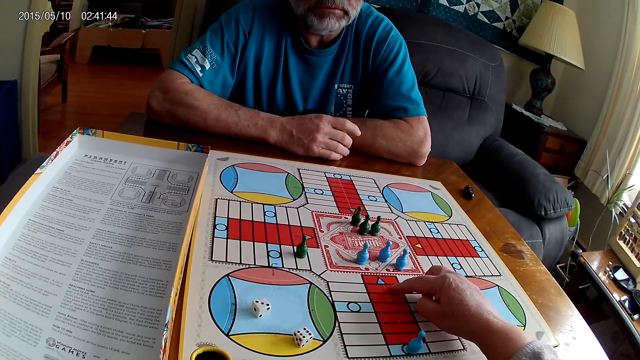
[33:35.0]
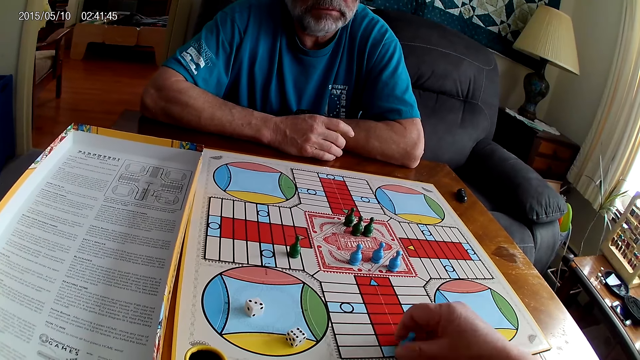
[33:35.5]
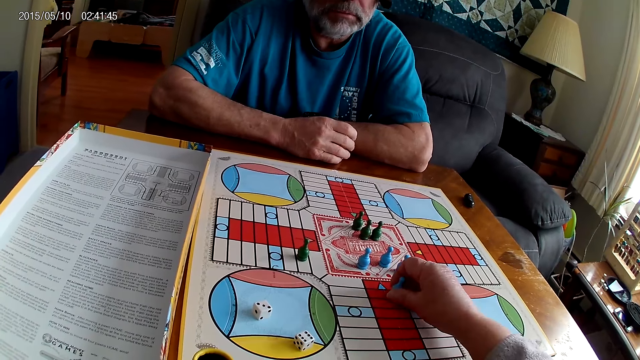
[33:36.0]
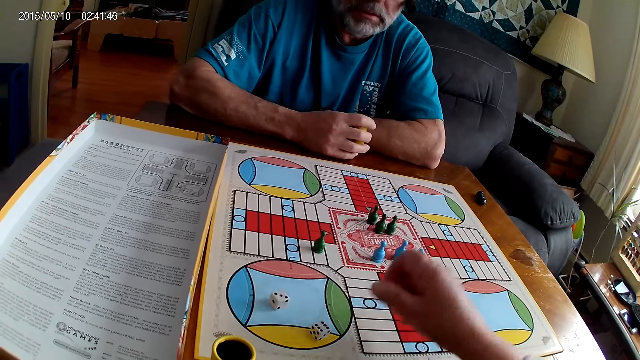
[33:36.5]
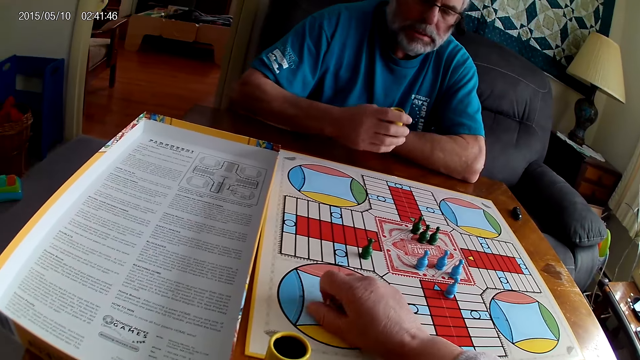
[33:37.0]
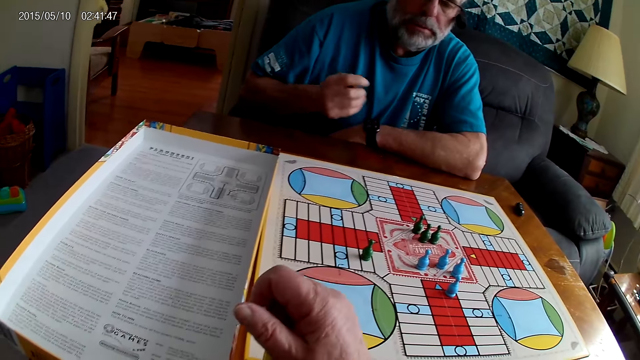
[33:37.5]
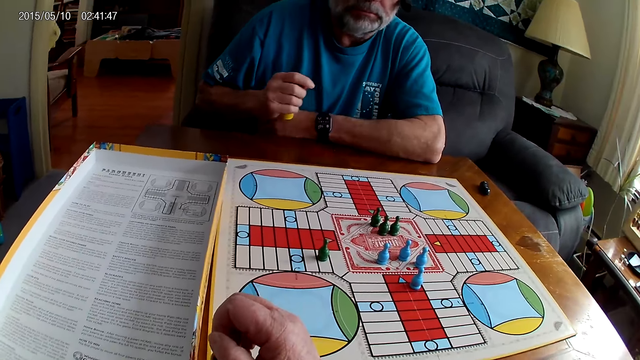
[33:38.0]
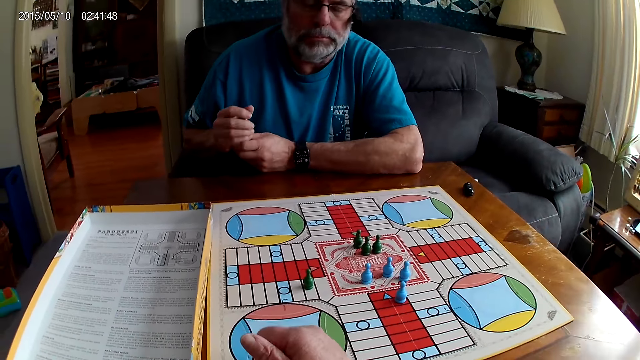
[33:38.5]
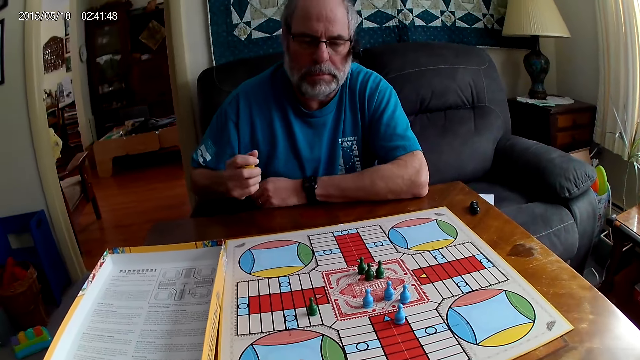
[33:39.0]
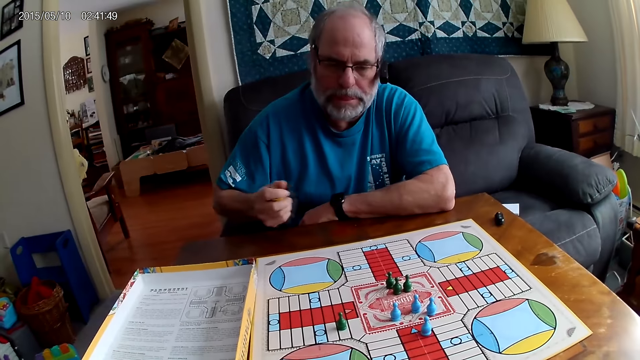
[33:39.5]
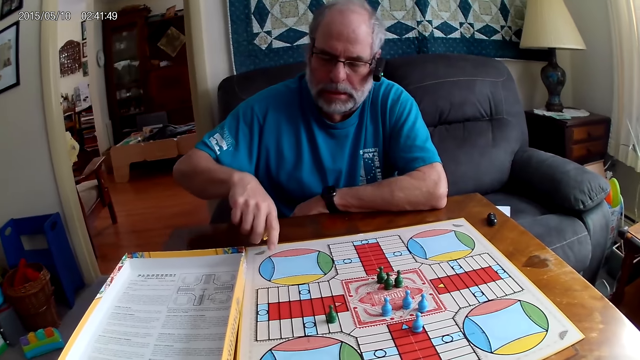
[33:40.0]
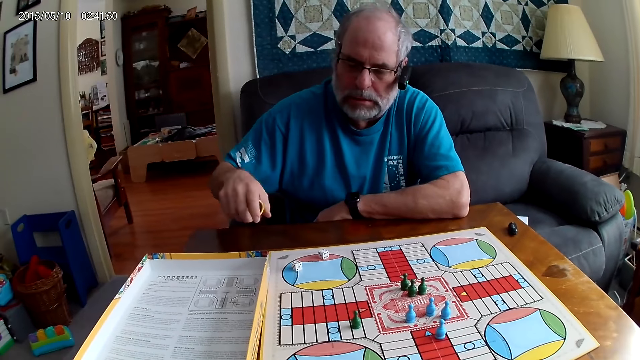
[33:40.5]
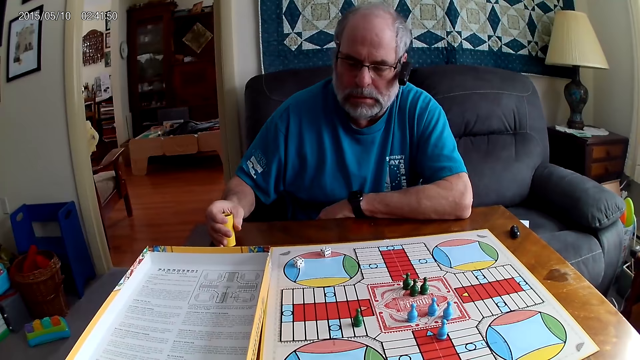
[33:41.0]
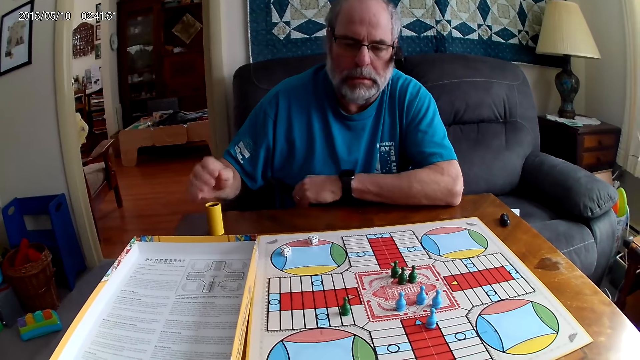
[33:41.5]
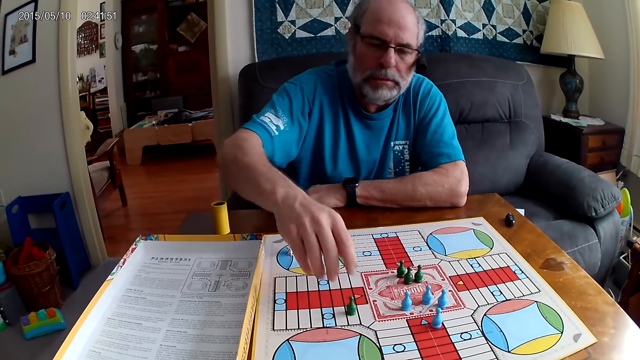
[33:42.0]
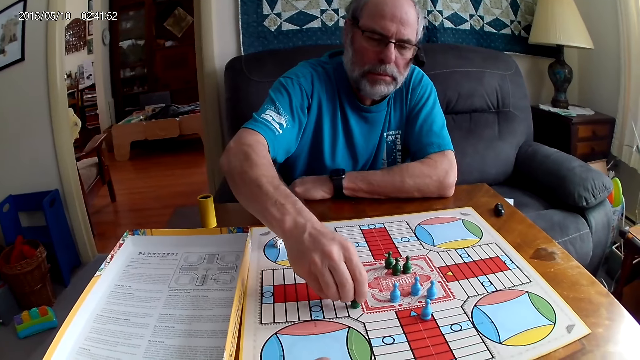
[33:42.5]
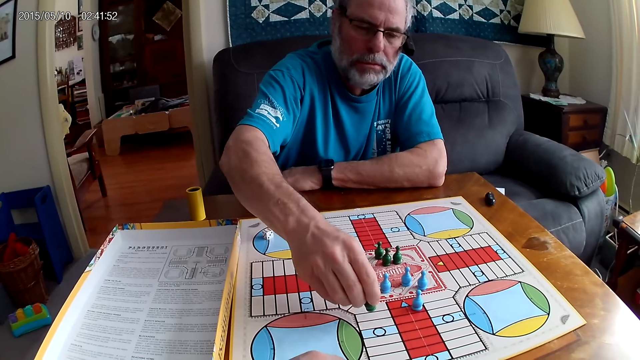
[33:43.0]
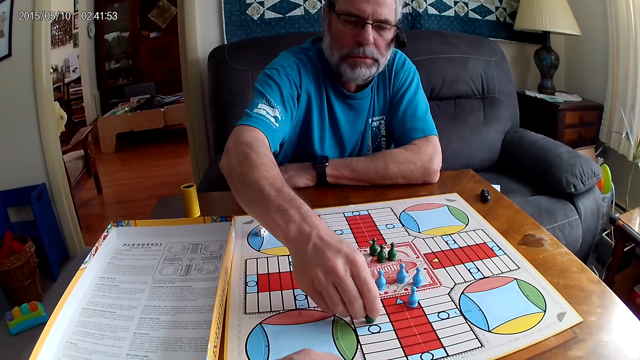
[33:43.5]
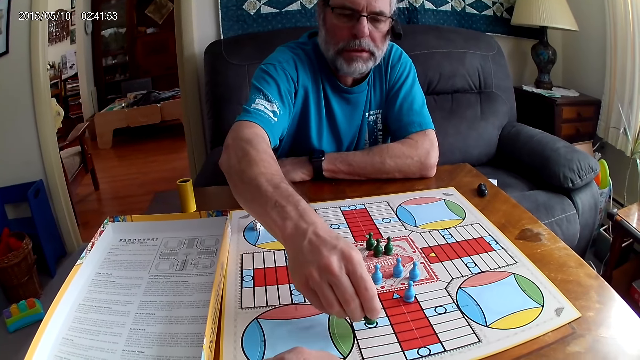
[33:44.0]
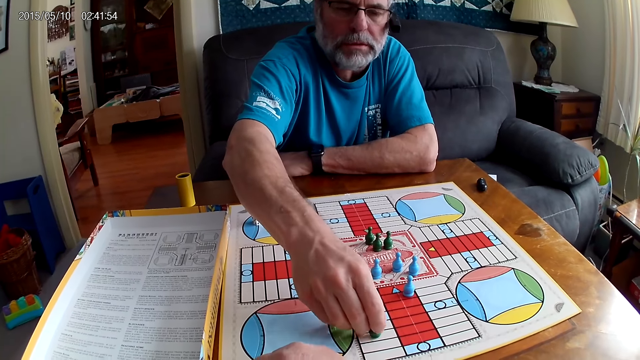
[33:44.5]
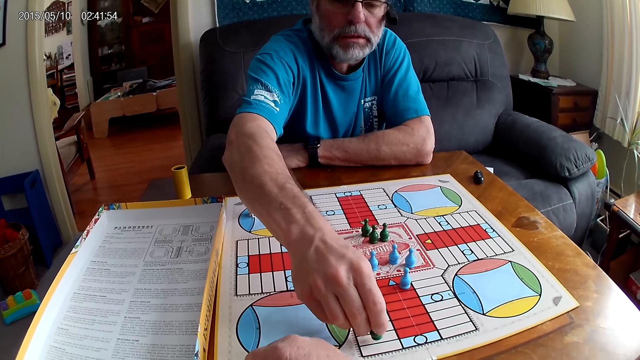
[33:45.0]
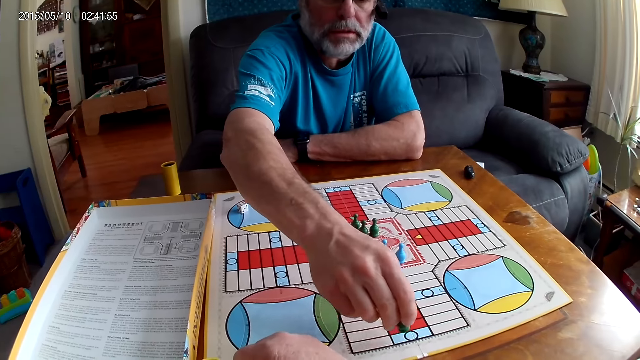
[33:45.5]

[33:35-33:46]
The camera wearer moves a blue pawn through some cells on the Ludo board with her right hand. She picks up the dice on the Ludo board with her right hand and puts the dice in the dice cup. A man shuffles the dice in a container with his right hand, pours the dice in the container on the table with his right hand, lays the dice cup aside, and moves a green pawn through some cells on the Ludo board with his right hand.

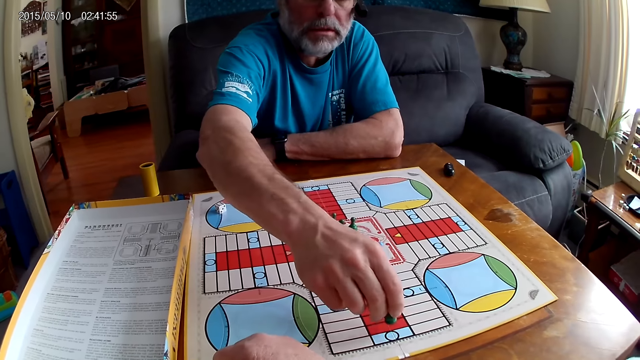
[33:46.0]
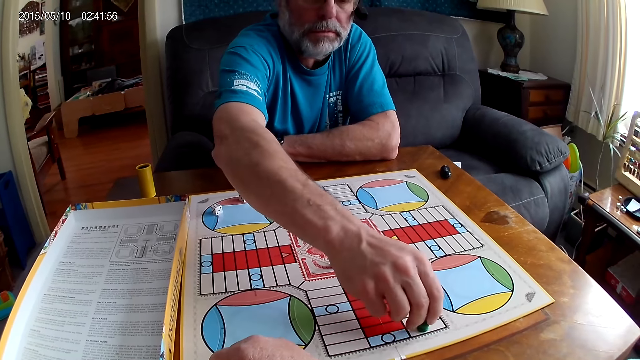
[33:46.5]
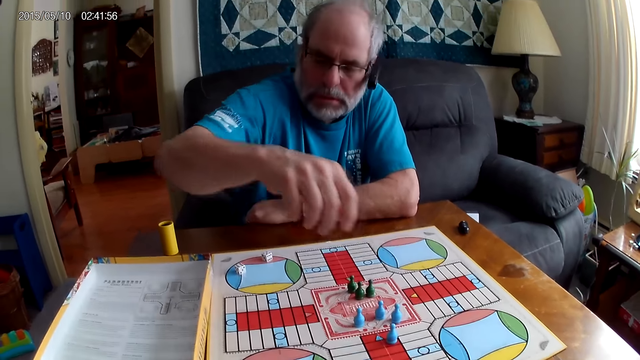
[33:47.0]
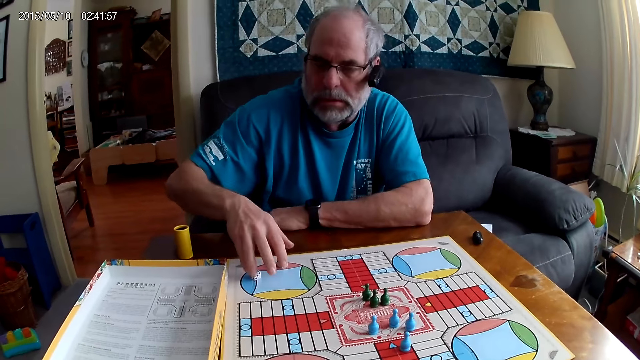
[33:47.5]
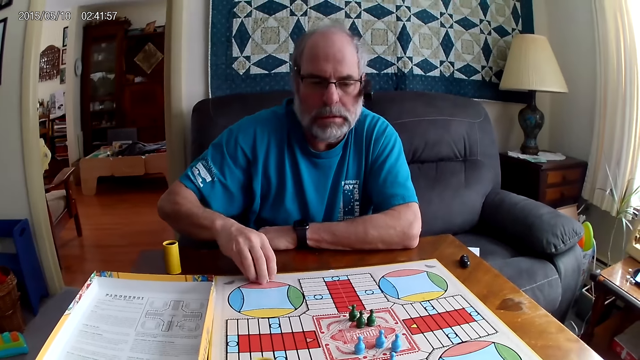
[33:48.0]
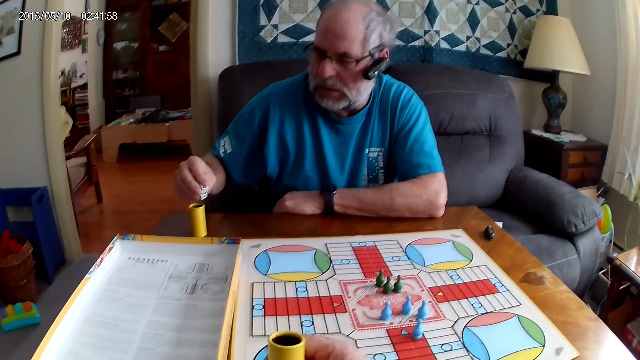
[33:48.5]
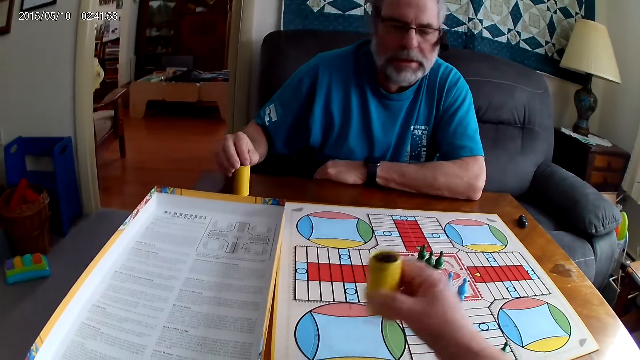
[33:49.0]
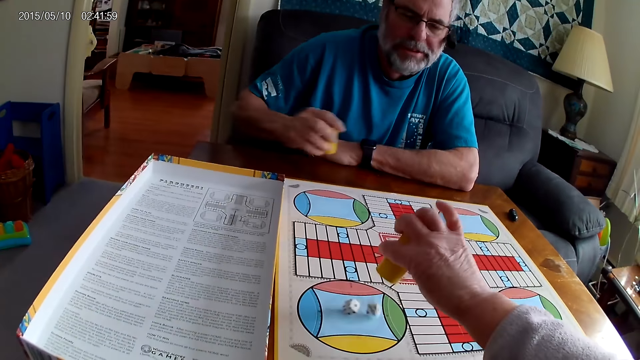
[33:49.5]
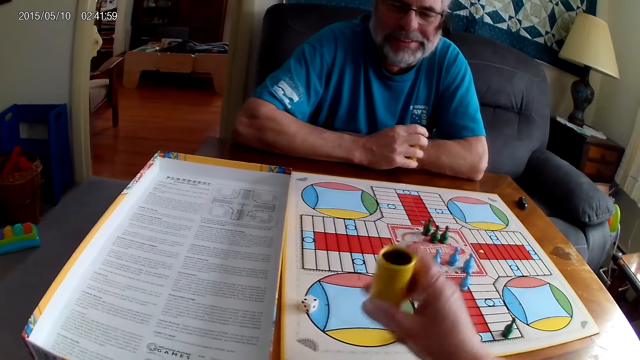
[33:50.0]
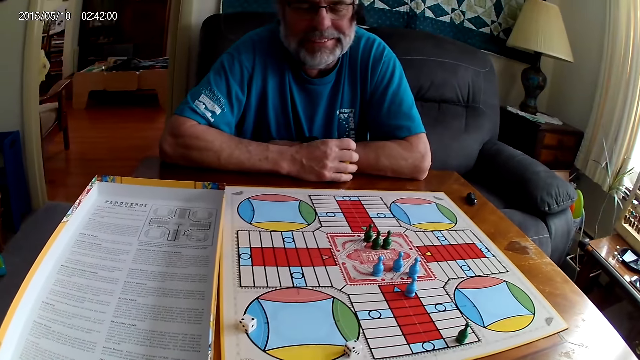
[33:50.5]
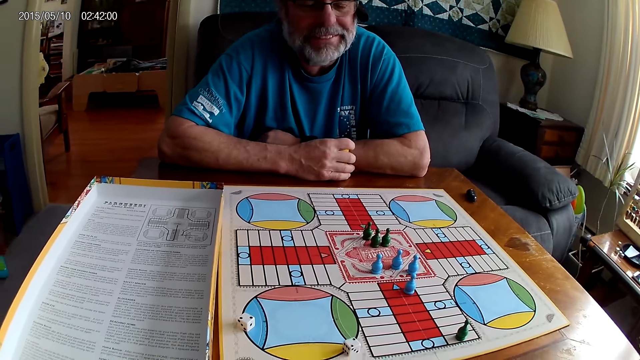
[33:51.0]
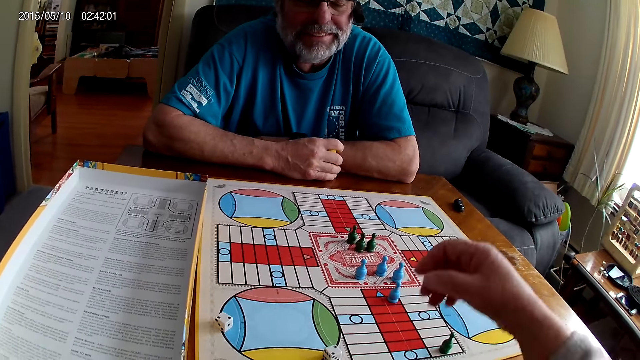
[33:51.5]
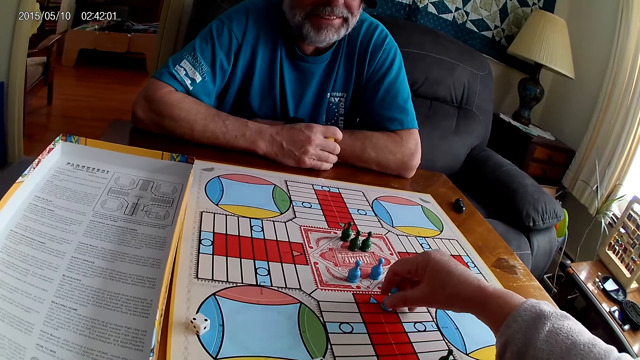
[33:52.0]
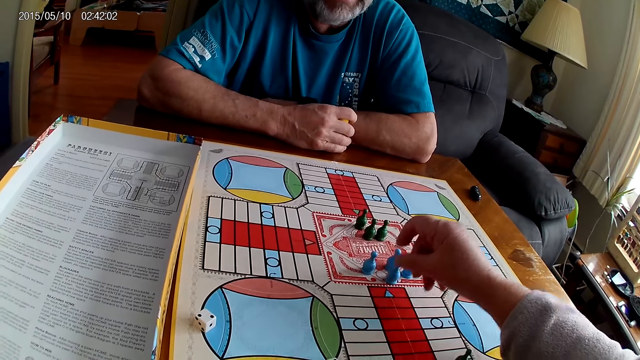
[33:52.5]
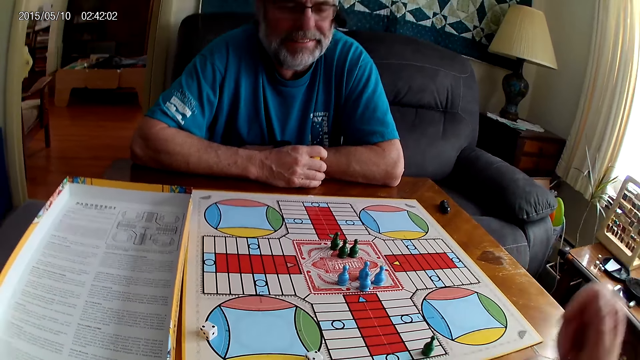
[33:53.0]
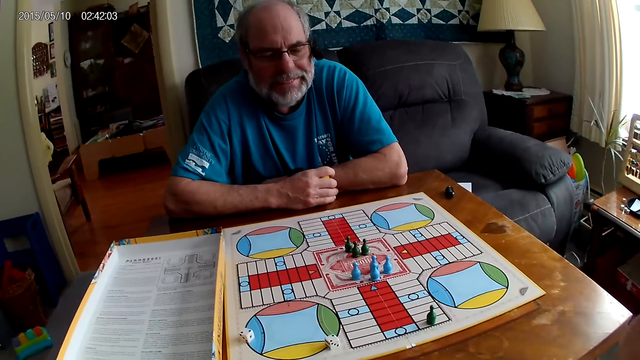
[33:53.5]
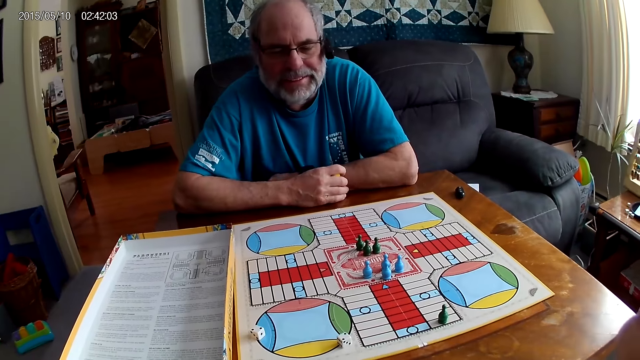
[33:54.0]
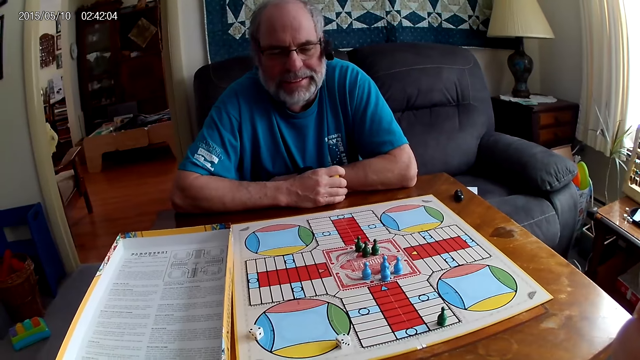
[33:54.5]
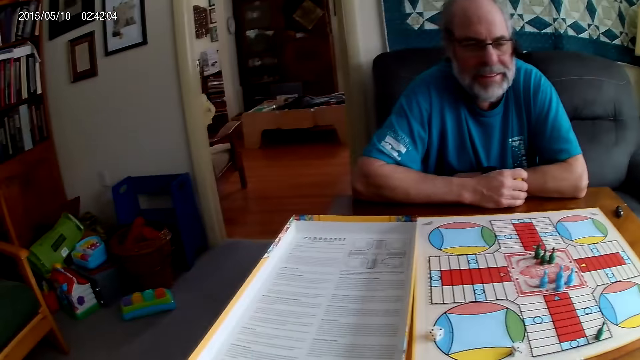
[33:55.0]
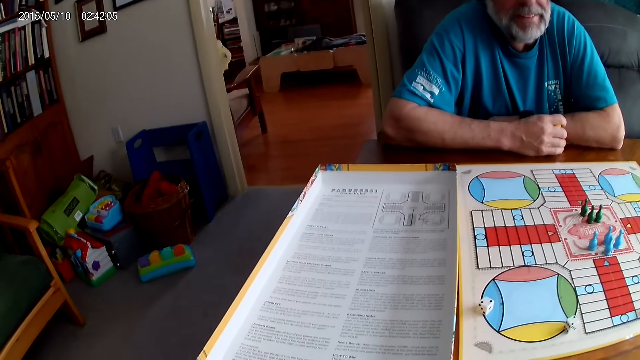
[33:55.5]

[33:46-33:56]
A man picks up the dice on the table with his right hand. The camera wearer shuffles the dice in the container or dice cup with her right hand. The man puts the dice in the container with his right hand. The camera wearer pours the dice in the container on the Ludo board with her right hand. She positions the dice cup aside, makes a sound, and moves a blue pawn through some cells on the Ludo board with her right hand. She interacts with the man. The man makes a sound. The camera wearer converses with the man. She reads the instruction.
